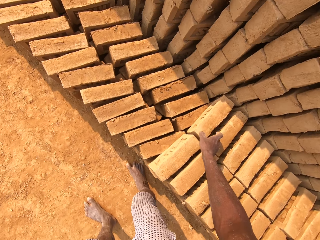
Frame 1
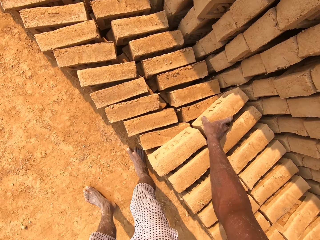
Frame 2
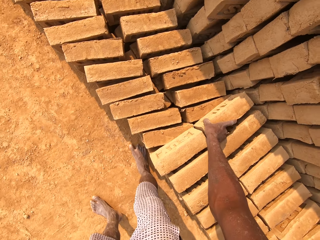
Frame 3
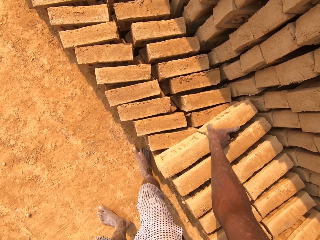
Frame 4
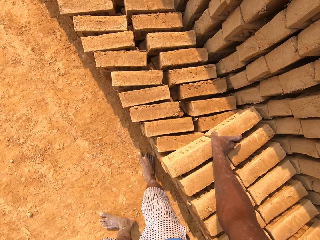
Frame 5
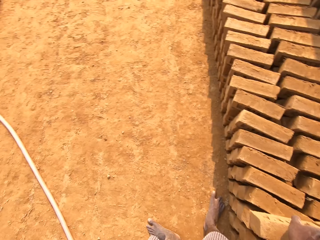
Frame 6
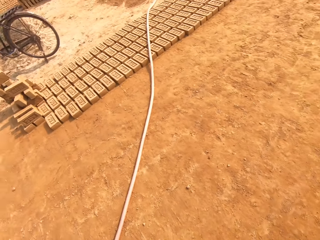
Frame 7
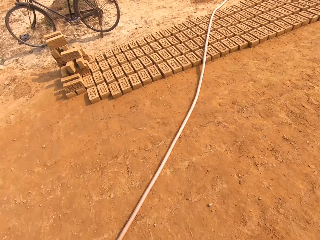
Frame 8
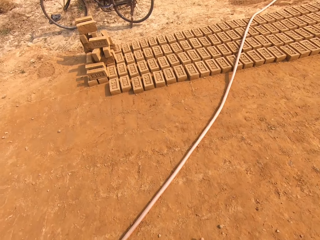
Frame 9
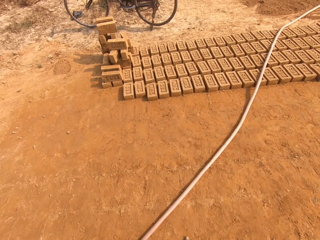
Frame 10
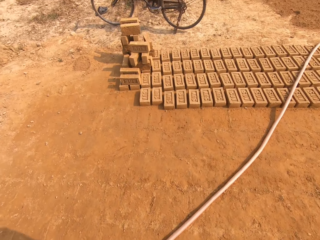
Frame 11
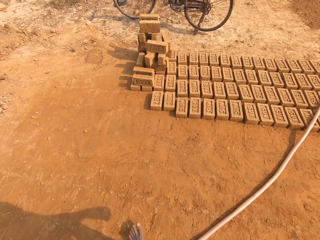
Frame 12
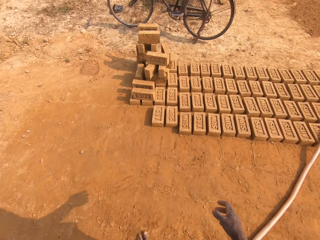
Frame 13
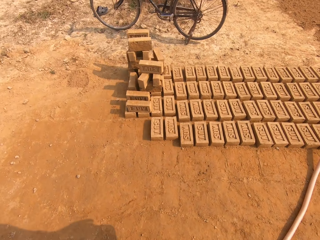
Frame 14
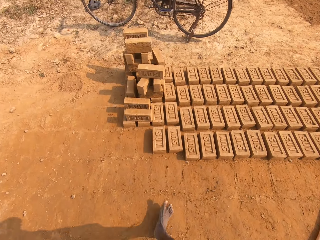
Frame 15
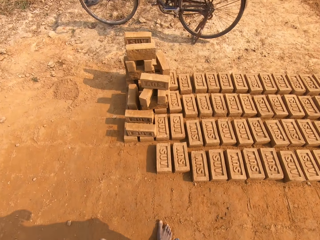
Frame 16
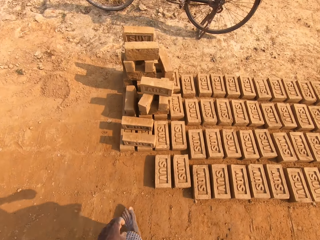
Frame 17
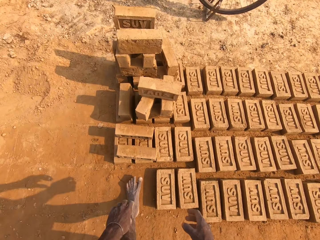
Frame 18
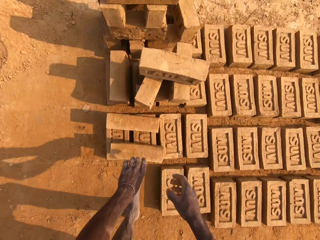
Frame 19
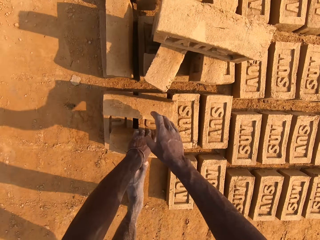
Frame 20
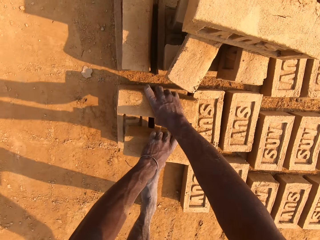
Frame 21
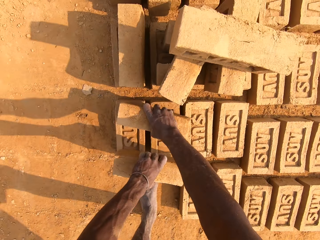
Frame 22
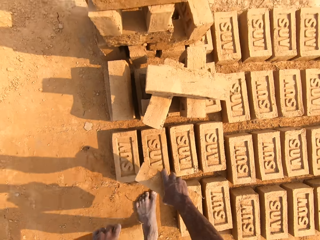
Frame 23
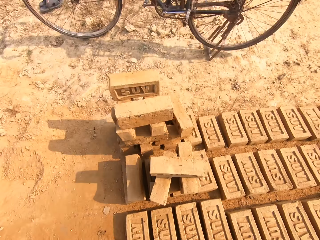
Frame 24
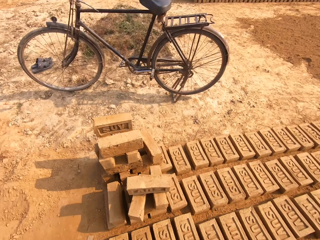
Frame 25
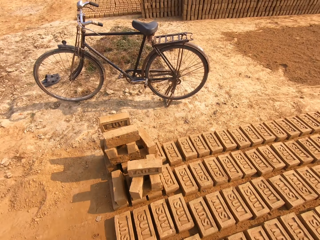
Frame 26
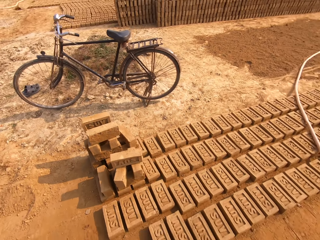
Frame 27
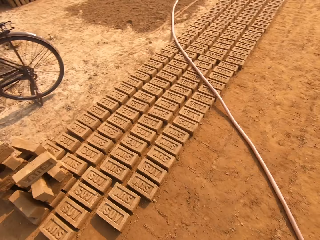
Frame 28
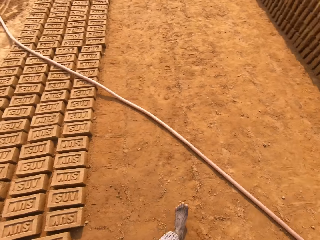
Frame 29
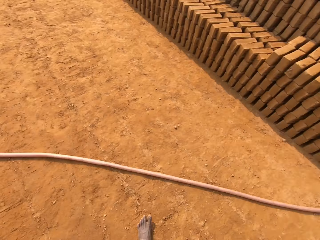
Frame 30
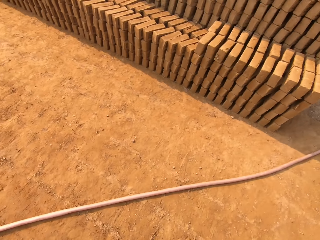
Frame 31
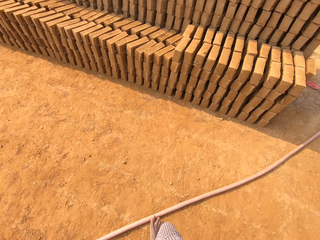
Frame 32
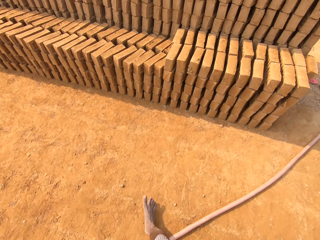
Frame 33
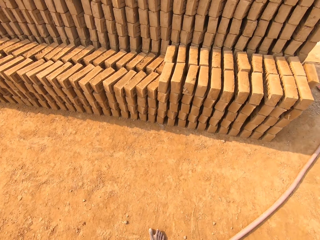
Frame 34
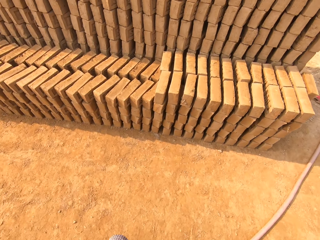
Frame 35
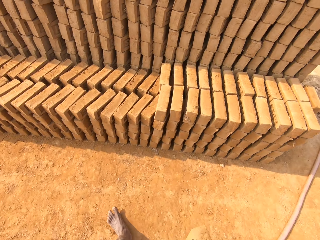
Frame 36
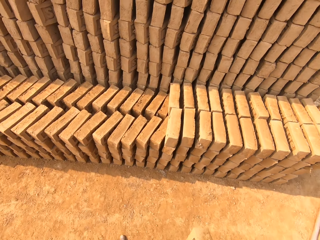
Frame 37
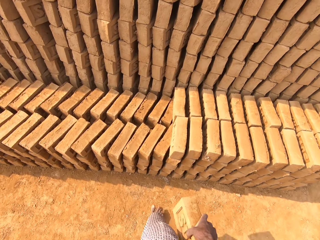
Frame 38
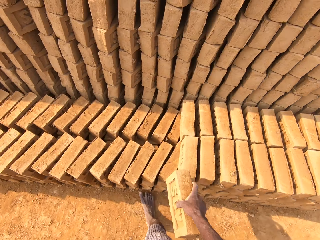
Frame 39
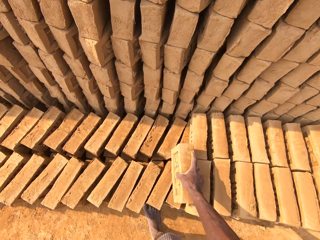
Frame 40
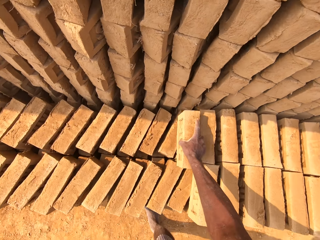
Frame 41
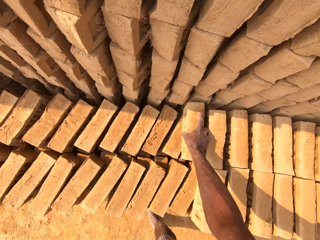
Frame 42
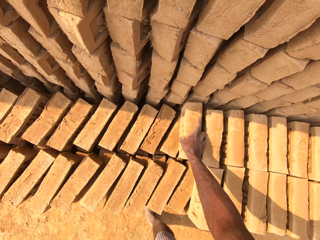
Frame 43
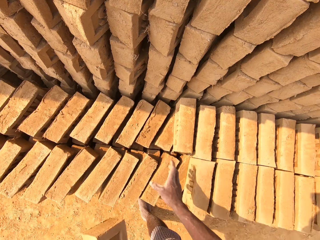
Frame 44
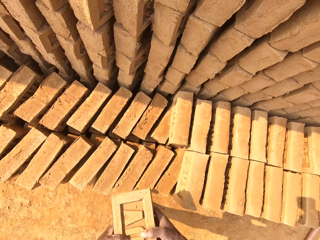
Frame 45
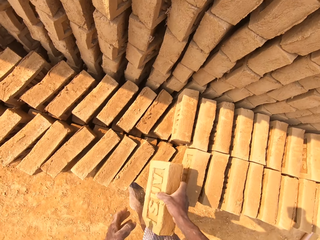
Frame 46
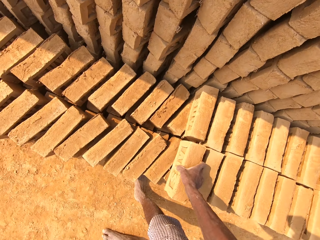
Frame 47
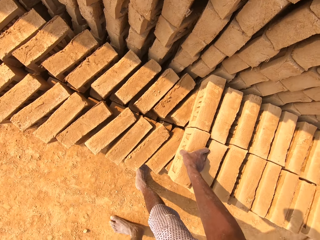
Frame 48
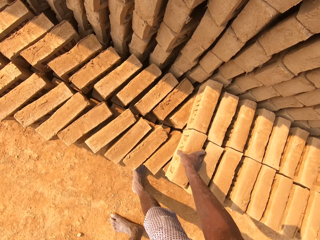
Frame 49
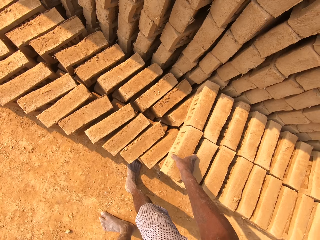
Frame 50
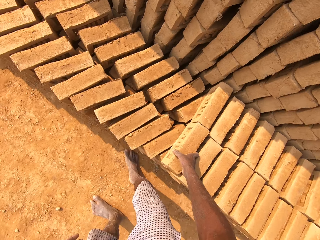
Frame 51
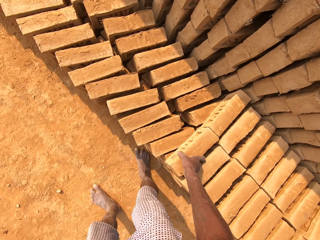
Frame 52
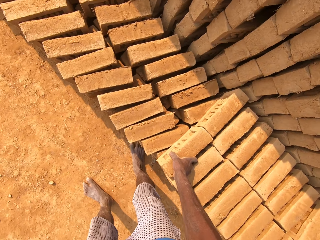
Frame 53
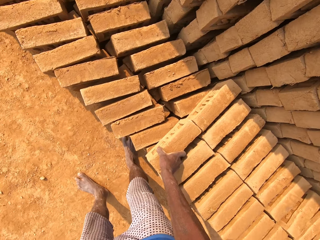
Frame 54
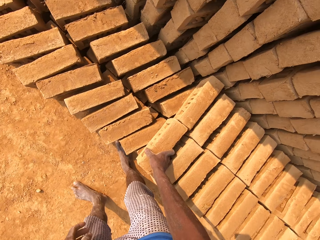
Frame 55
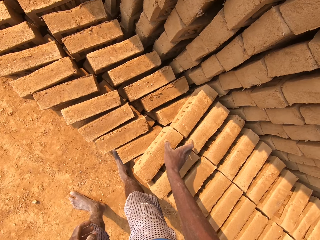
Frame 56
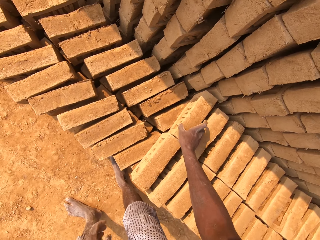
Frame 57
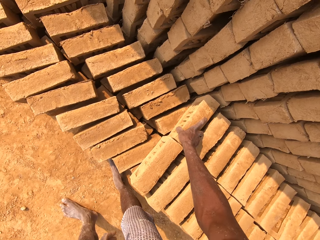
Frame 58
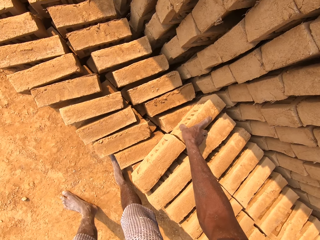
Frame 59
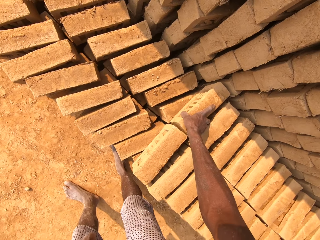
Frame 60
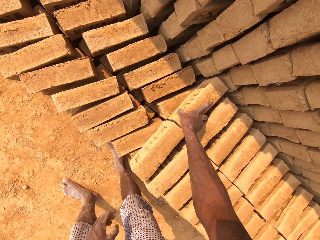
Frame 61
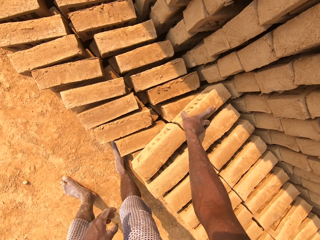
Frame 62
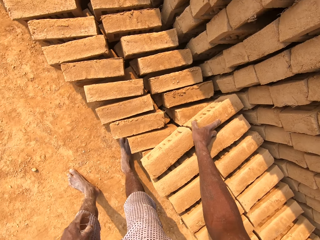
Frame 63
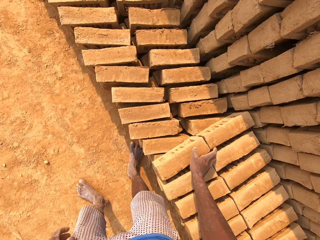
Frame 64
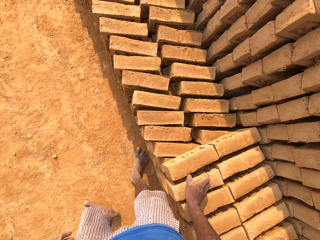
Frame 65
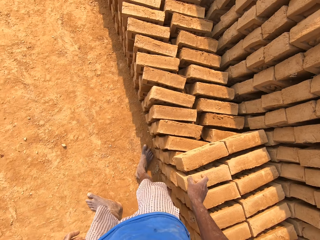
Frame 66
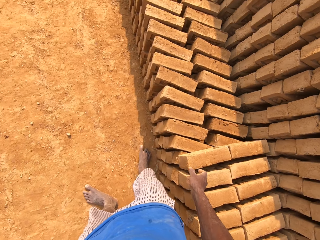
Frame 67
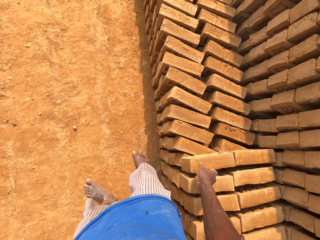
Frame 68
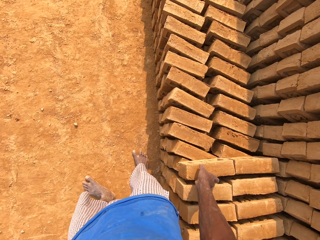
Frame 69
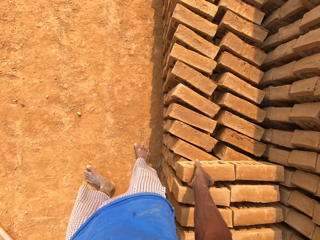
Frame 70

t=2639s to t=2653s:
The camera wearer adjusts the brick with his right hand. He walks in the field. He picks up bricks from the arranged bricks with both hands. He walks in the field. He drops the brick on the arranged brick with his right hand. He arranges the brick. He drops the brick on the arranged brick with his right hand again. He adjusts the brick with his right hand.

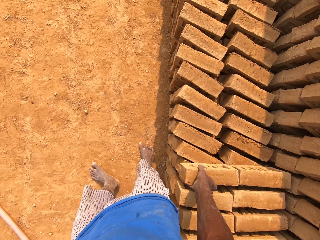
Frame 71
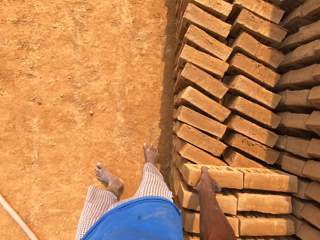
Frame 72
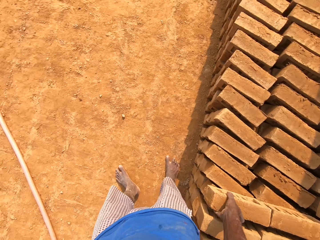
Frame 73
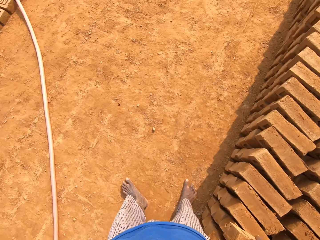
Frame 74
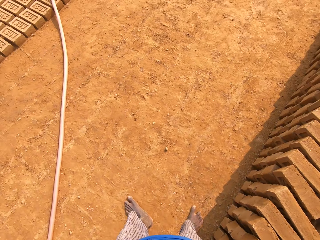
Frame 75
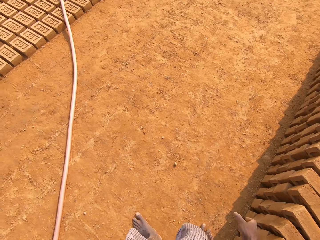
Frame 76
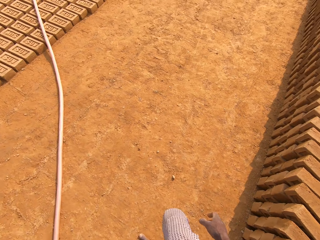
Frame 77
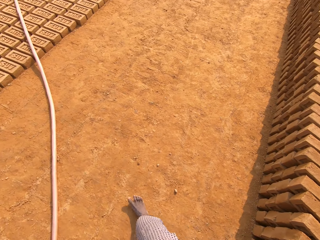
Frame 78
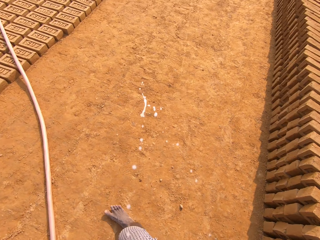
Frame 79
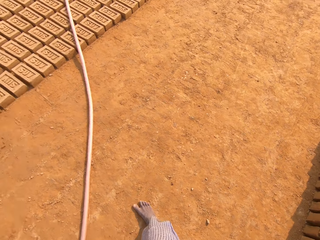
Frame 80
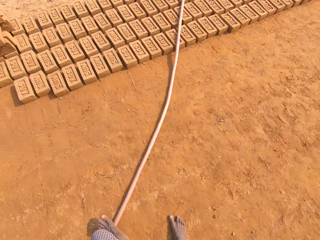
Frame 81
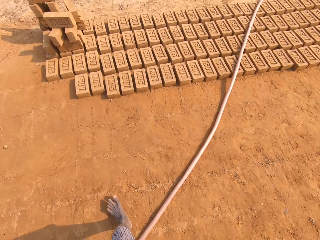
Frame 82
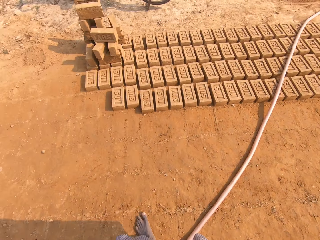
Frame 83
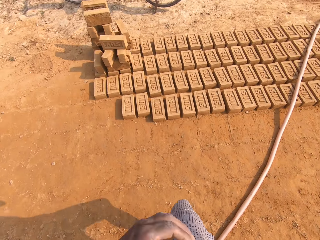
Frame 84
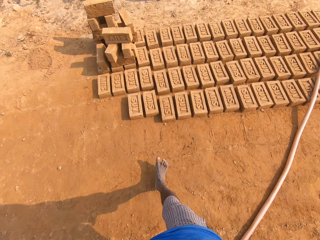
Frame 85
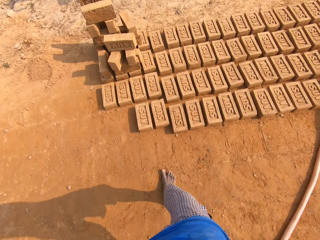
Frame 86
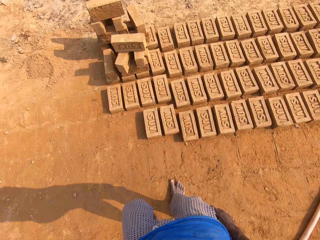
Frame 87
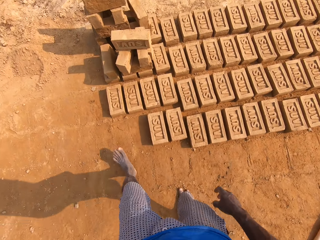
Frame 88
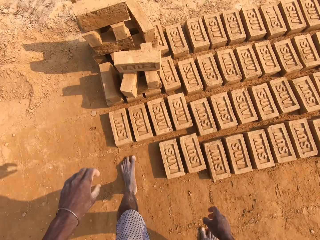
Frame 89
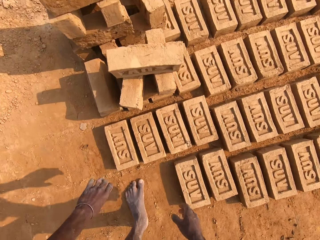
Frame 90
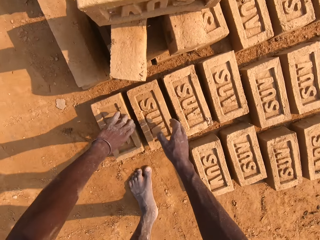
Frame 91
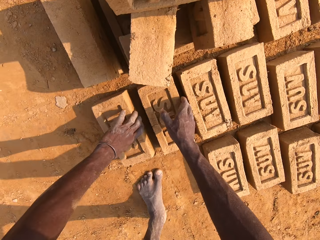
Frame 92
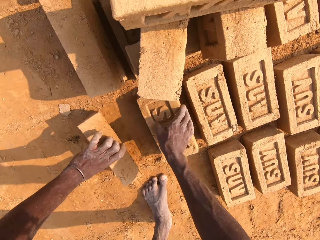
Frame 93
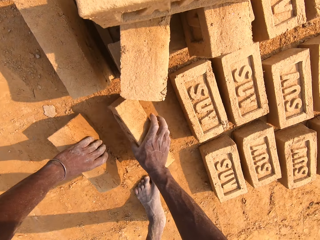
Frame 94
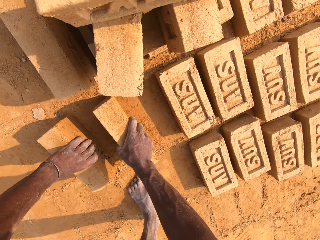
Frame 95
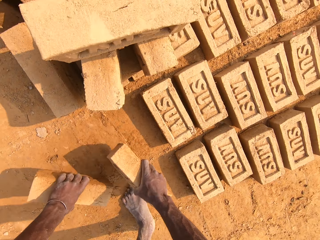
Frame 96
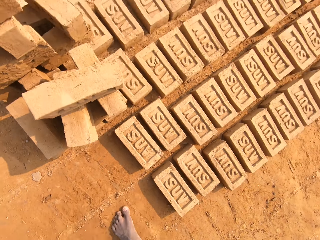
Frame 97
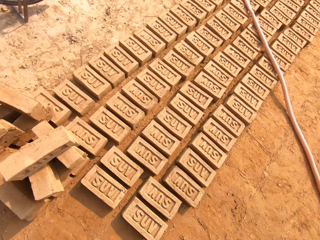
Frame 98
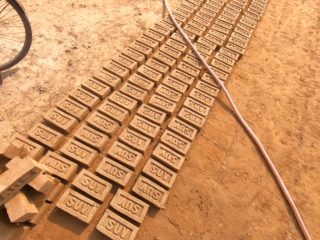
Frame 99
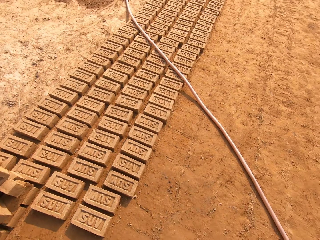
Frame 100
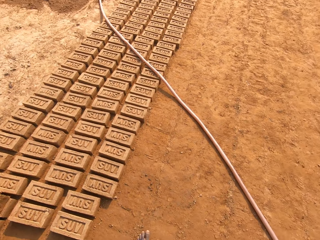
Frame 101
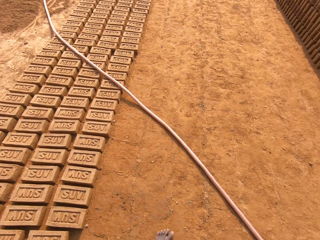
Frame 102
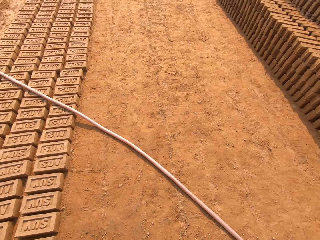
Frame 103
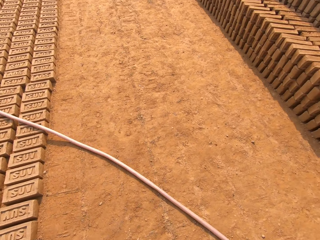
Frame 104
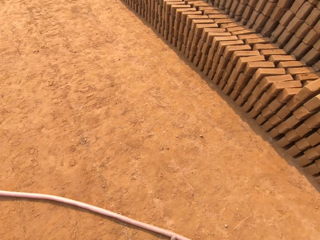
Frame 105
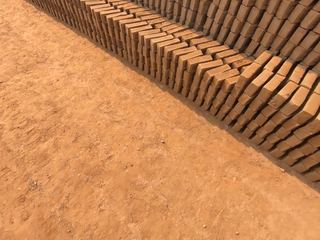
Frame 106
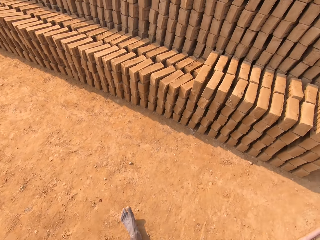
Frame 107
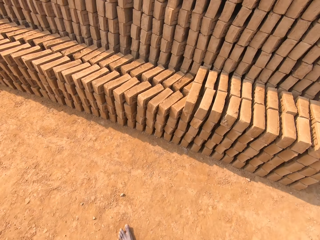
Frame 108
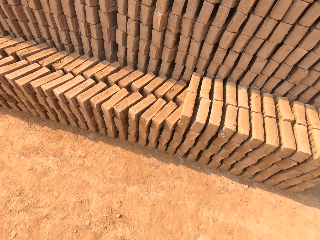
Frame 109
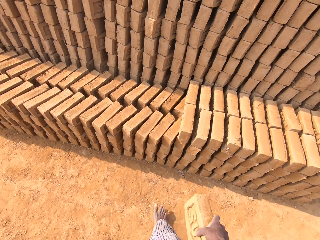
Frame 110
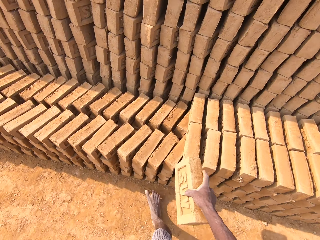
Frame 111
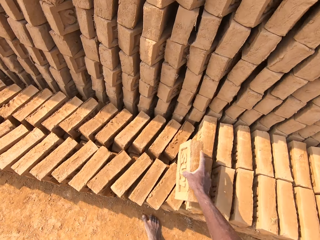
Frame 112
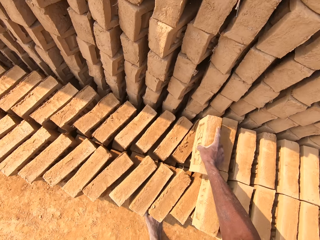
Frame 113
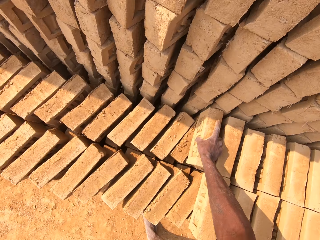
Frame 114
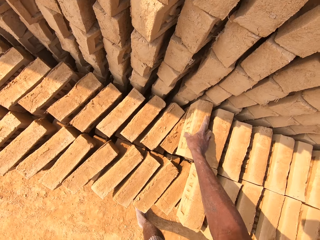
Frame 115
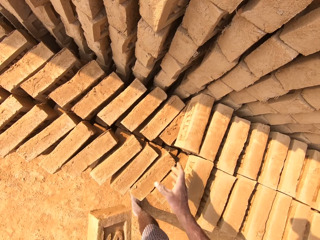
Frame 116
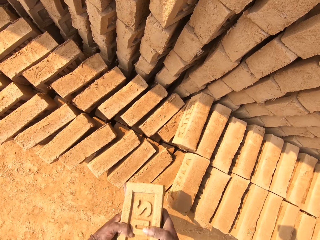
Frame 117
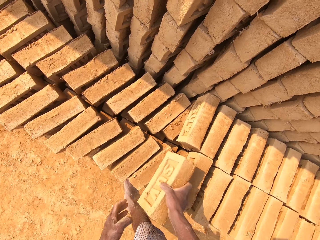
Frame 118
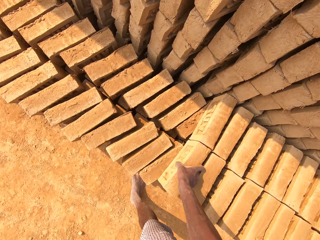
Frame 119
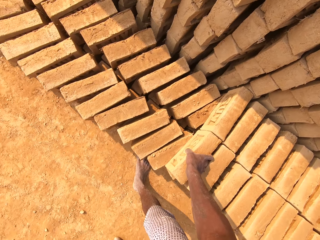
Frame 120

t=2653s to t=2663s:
The camera wearer adjusts the brick with his right hand. He walks in the field. He picks up bricks from the ground with both hands. He walks in the field. He arranges the brick. He drops the brick on the arranged brick with his right hand.
